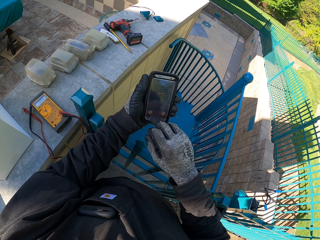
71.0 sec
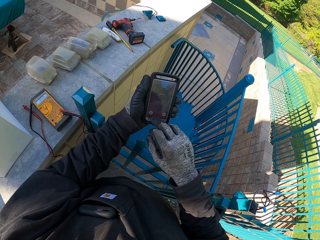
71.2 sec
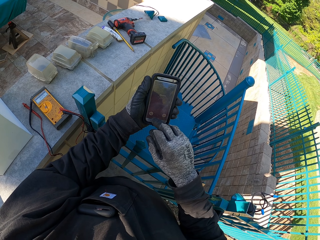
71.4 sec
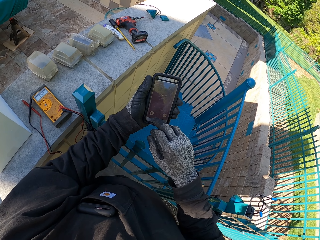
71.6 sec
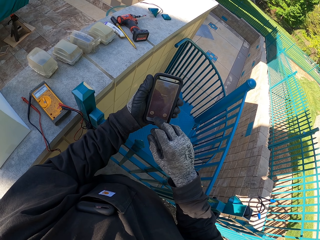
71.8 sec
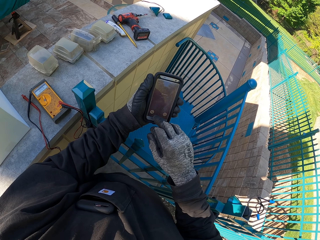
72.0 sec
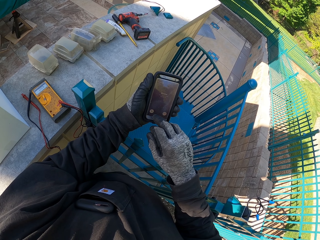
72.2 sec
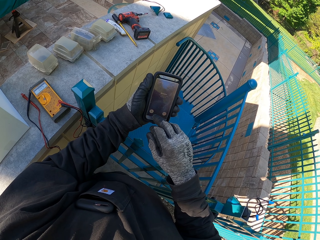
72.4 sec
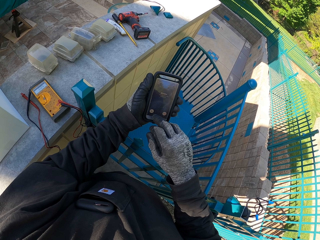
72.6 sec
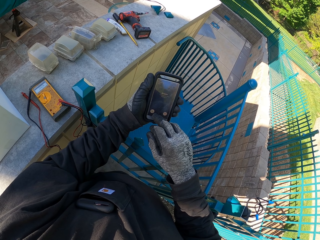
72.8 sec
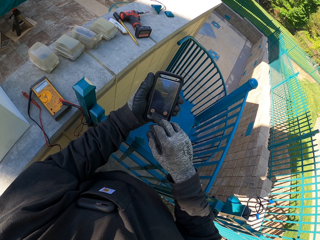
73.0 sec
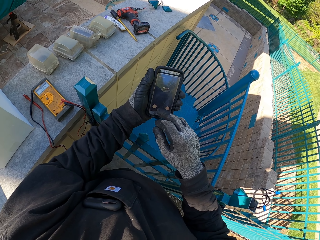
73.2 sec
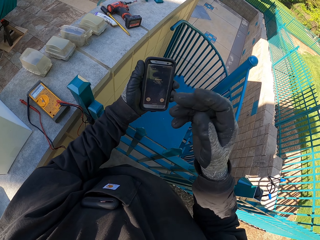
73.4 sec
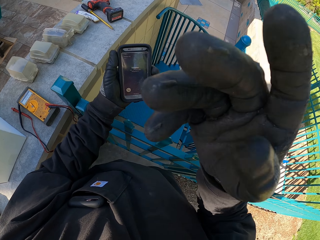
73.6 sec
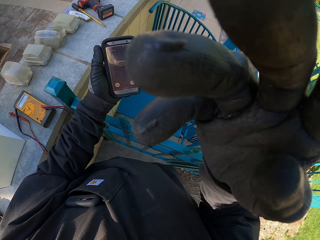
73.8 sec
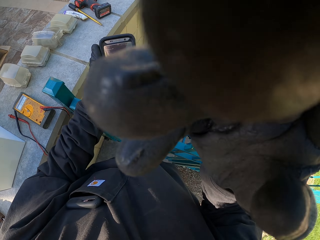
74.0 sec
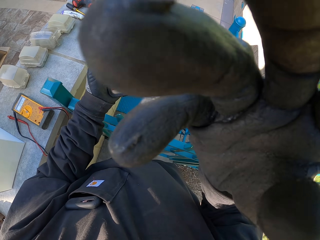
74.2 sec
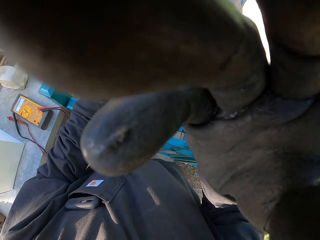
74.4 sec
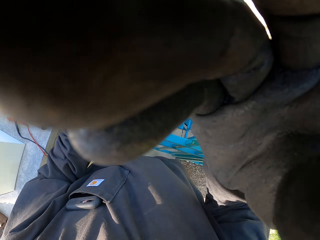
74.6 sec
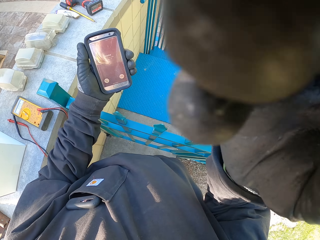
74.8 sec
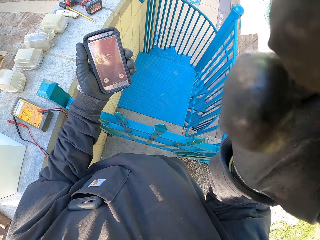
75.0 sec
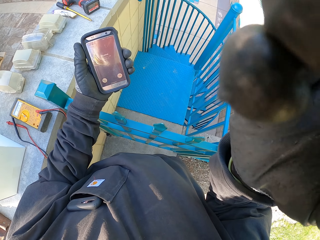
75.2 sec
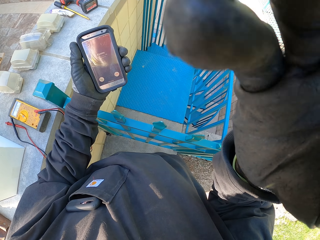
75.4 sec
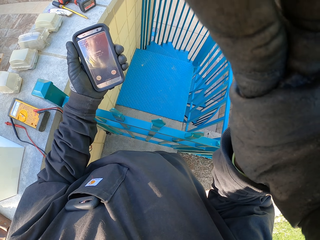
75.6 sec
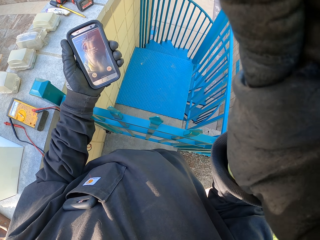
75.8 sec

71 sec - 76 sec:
The camera wearer touches the camera. They adjust the camera.
